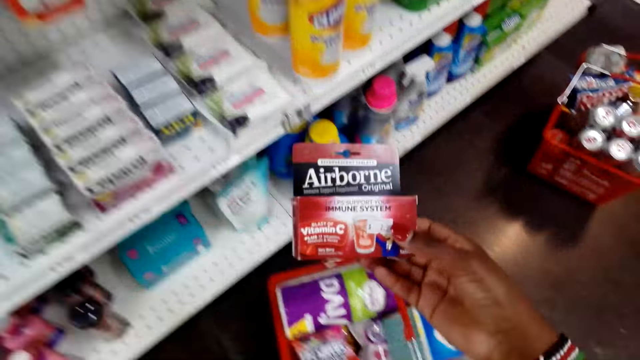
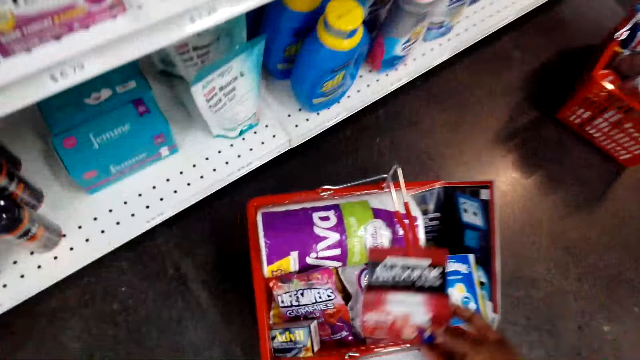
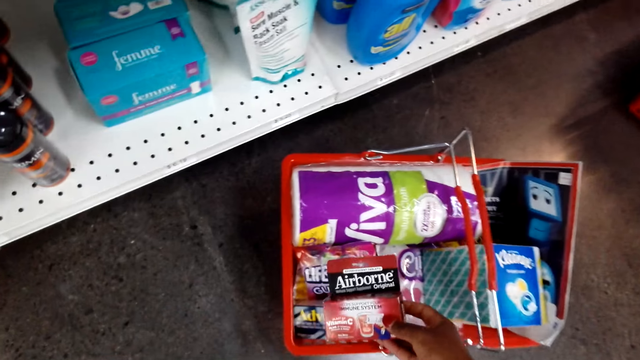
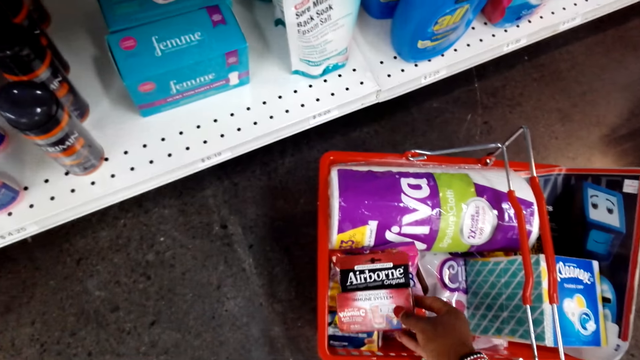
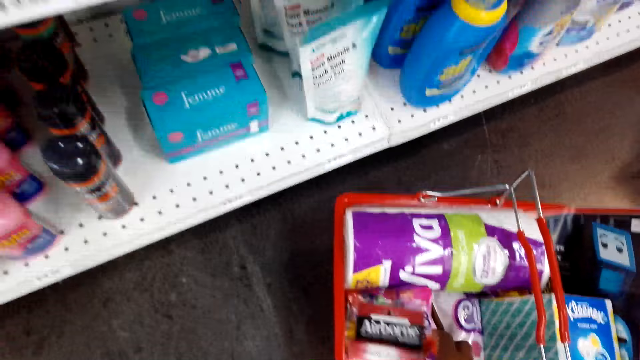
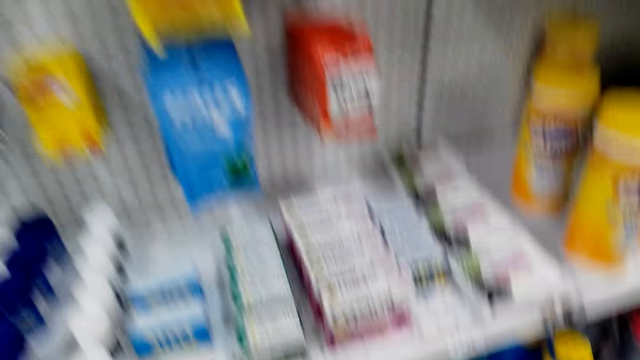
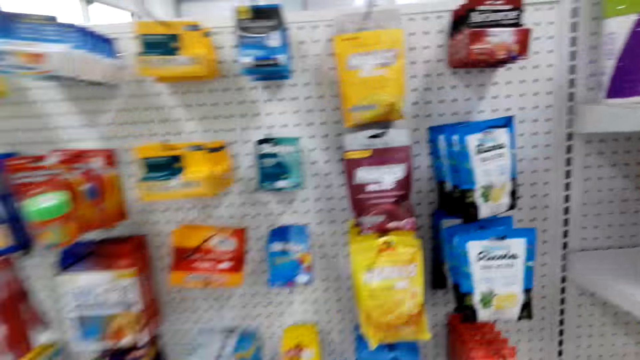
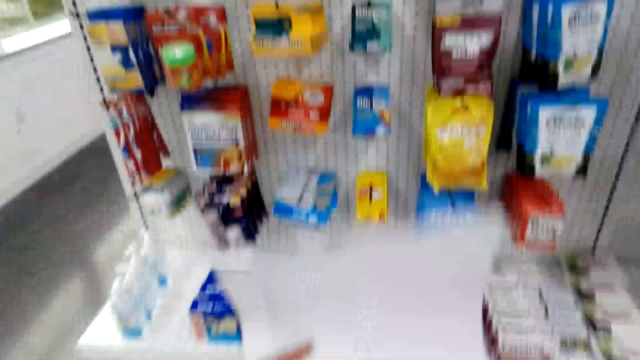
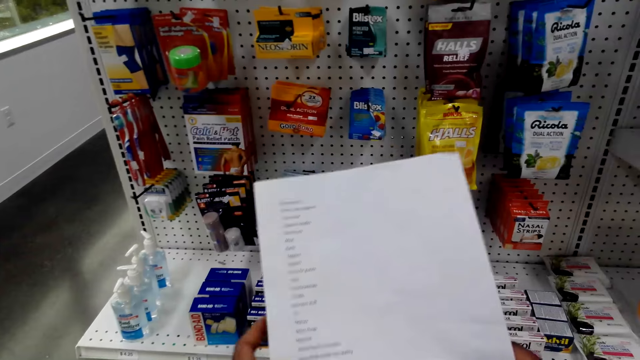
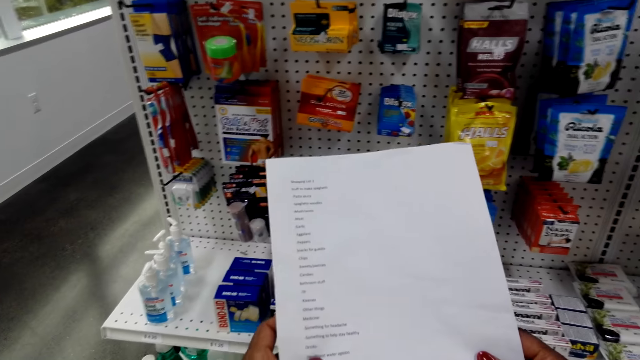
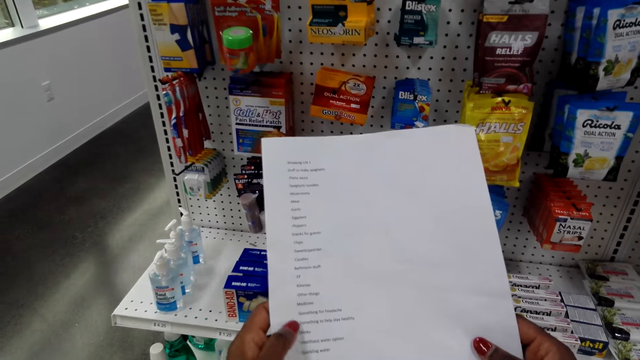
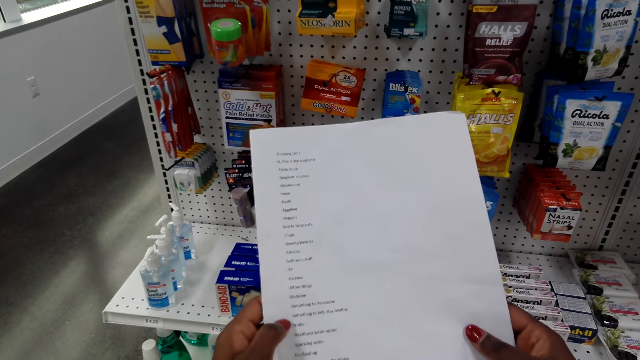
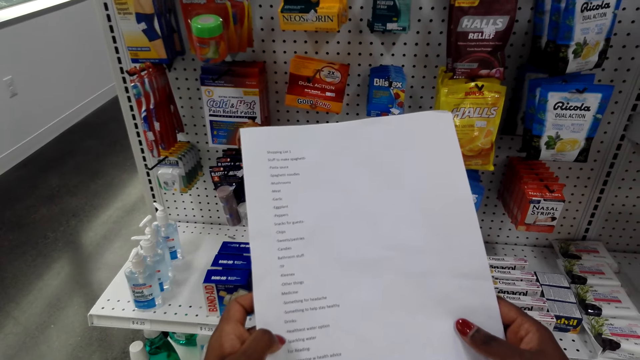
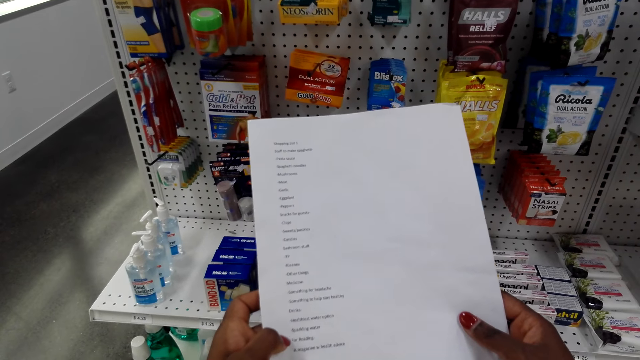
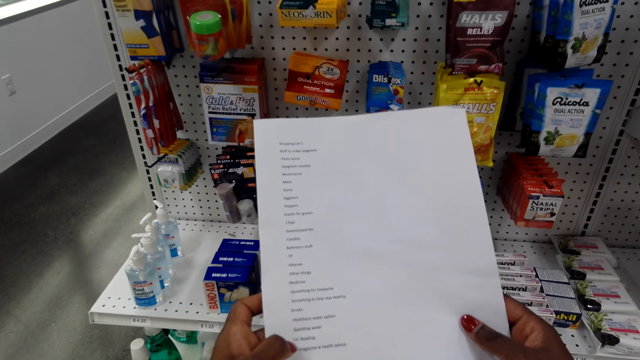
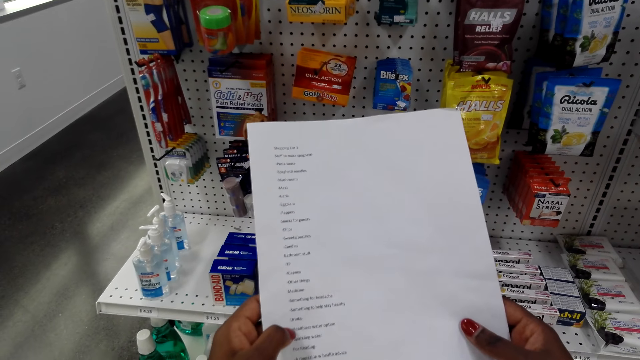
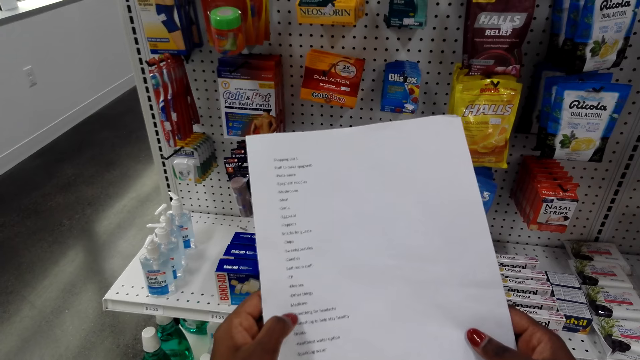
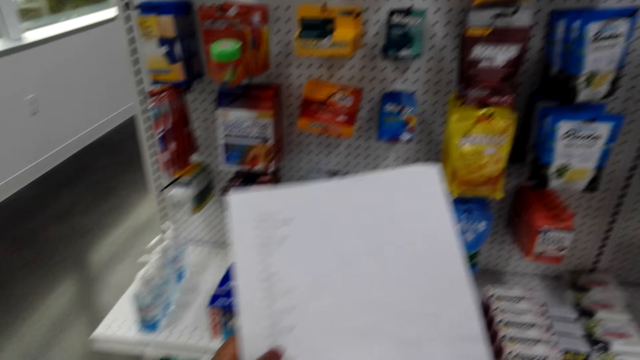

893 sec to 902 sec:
The camera wearer puts the box in the shopping basket. They look around. They look at the shopping list.

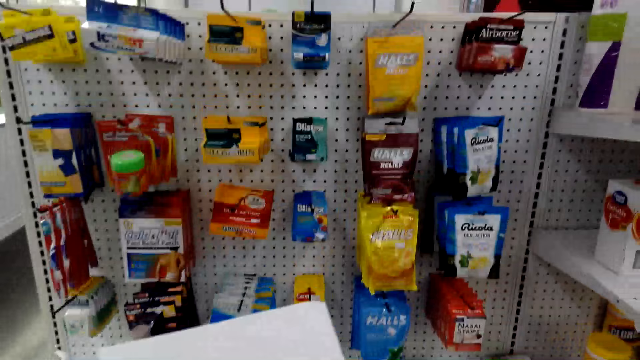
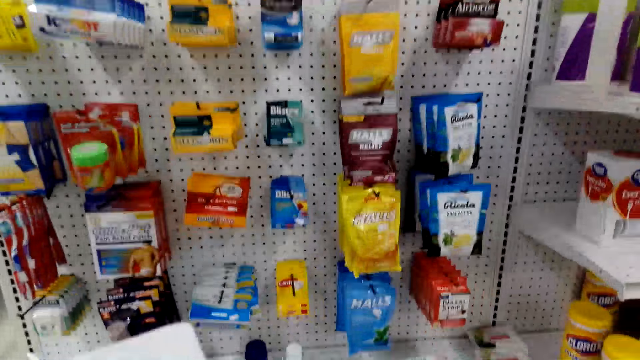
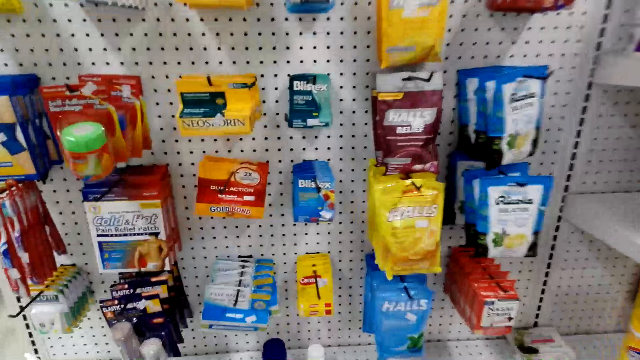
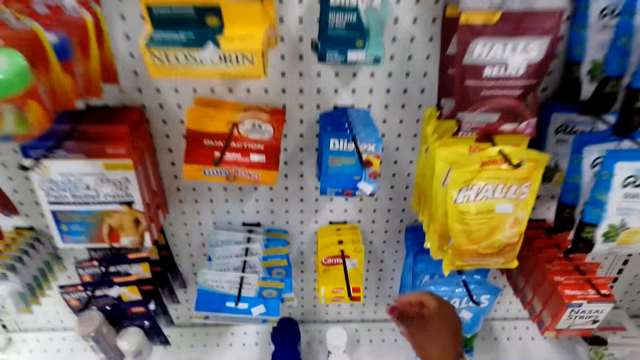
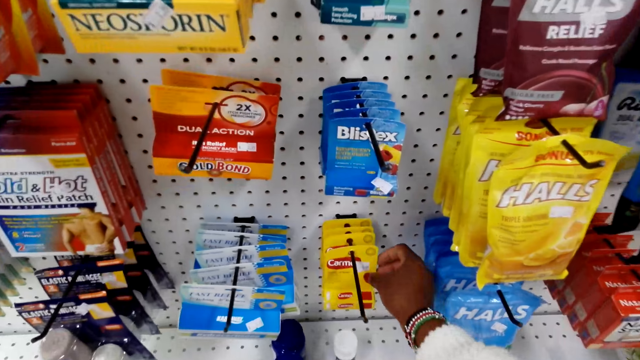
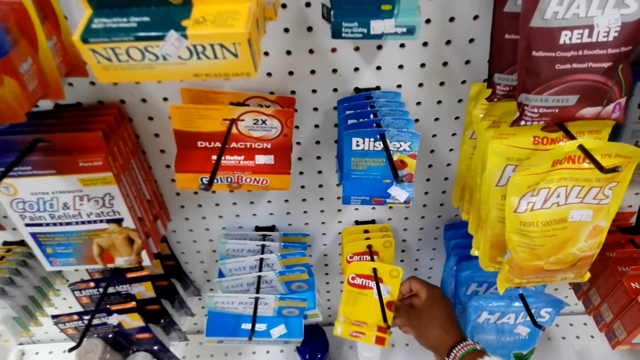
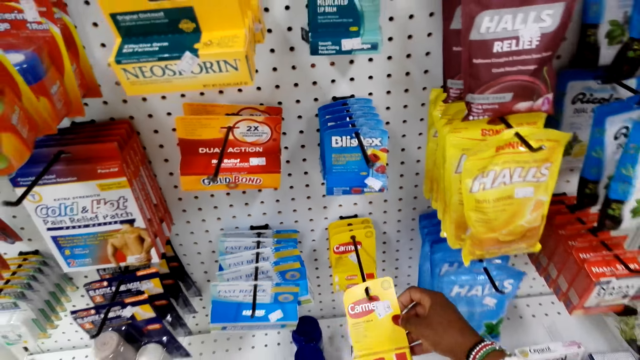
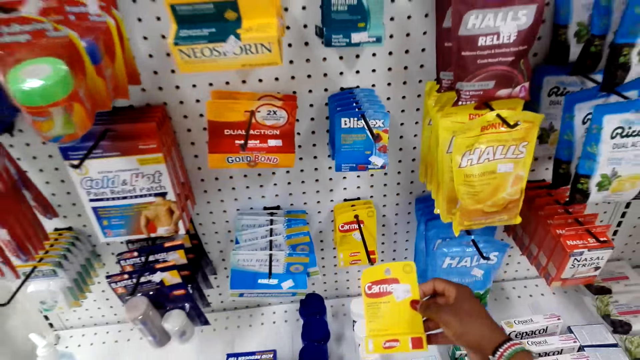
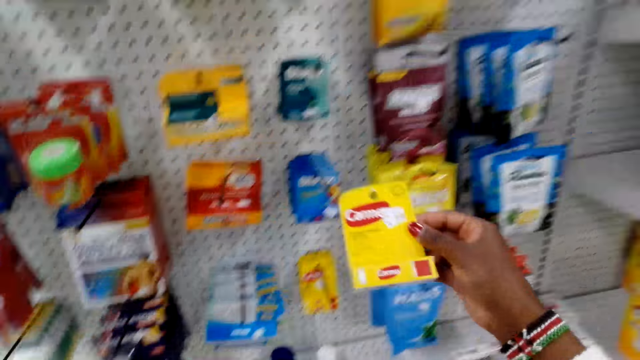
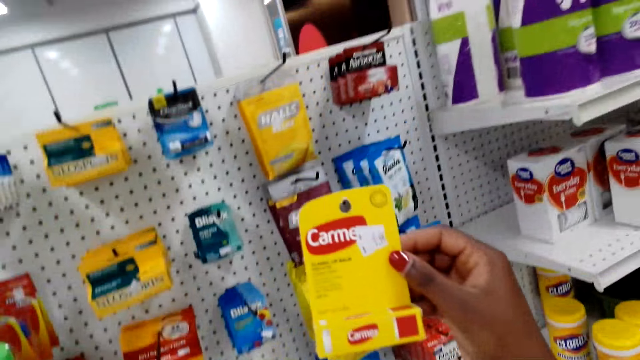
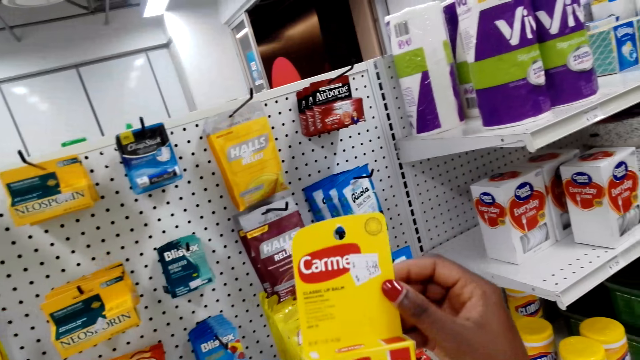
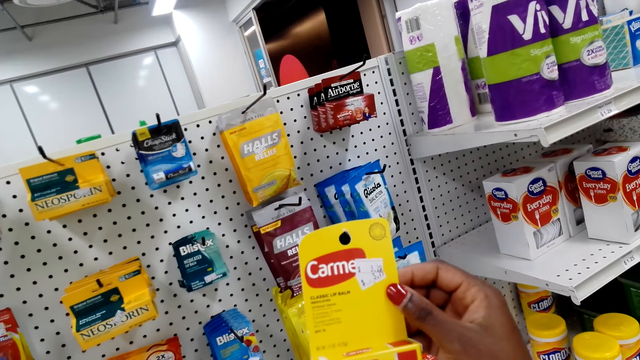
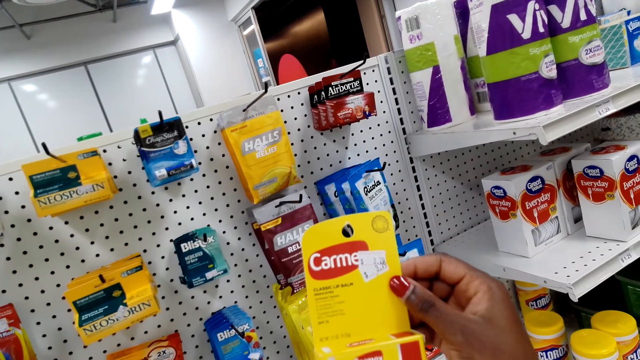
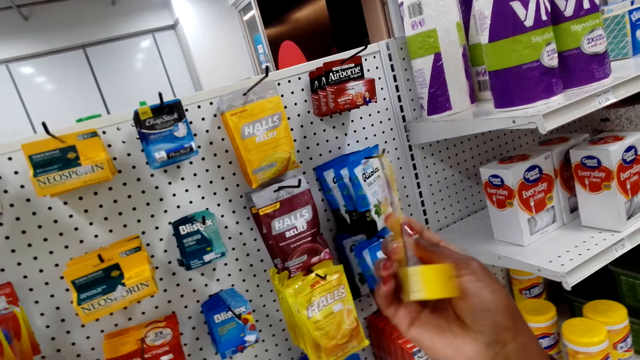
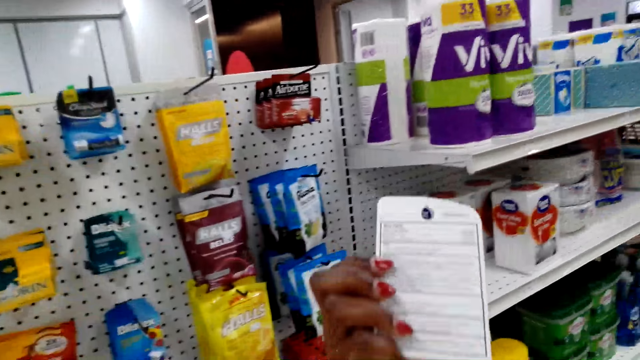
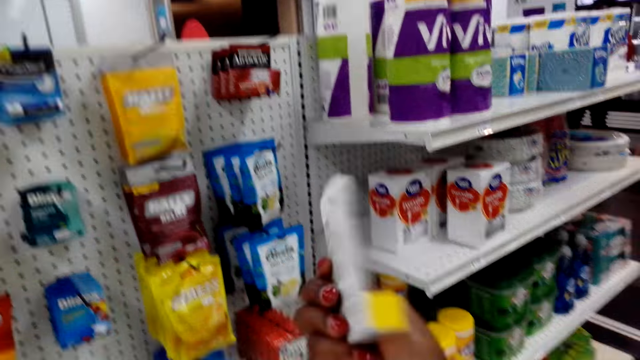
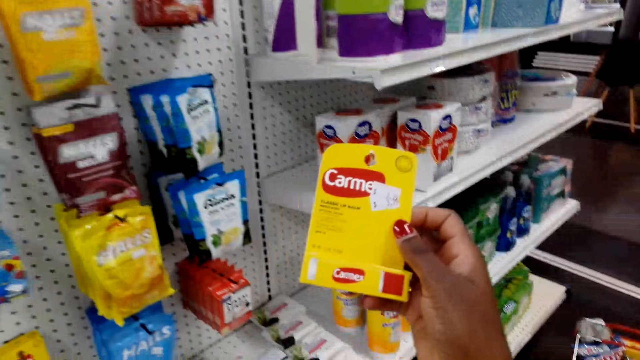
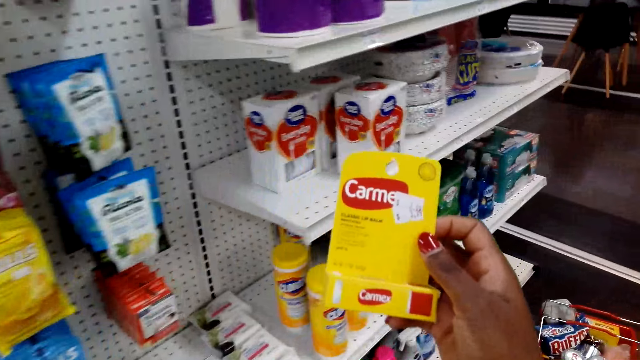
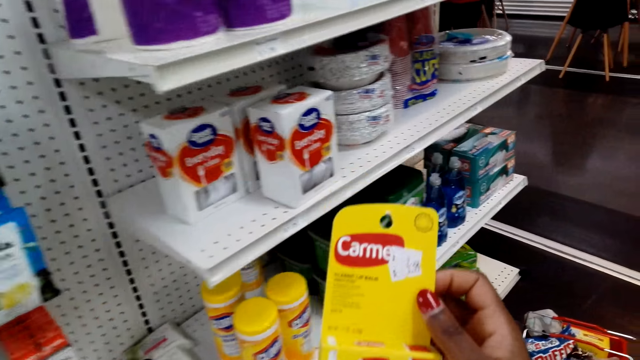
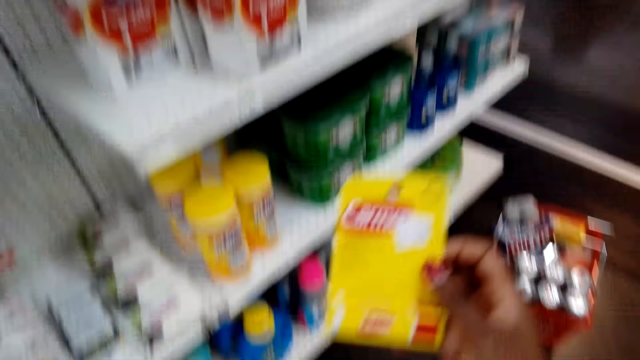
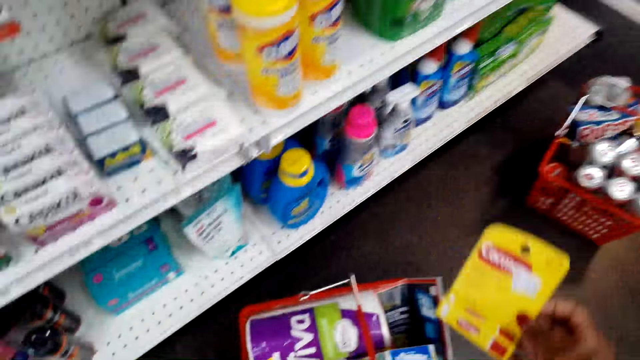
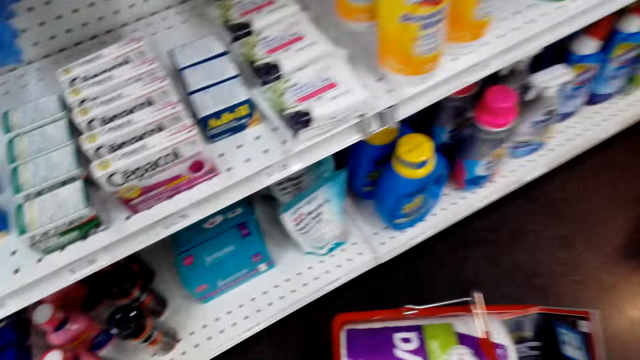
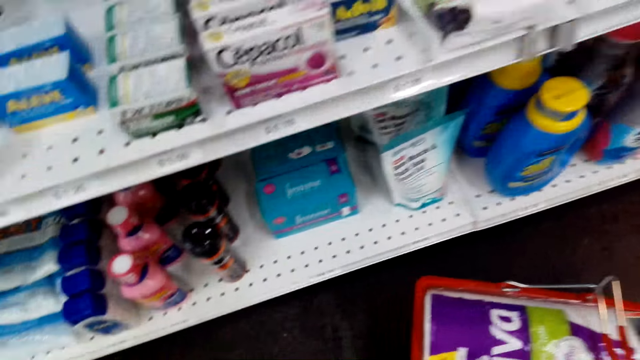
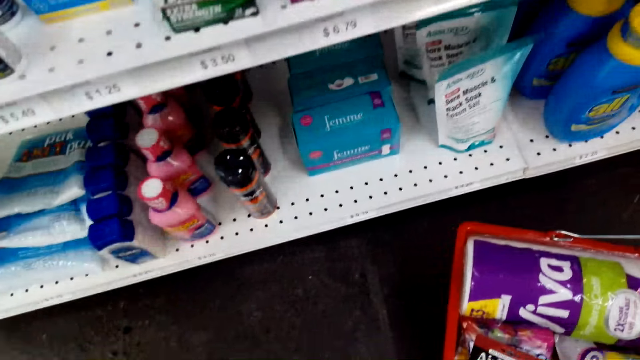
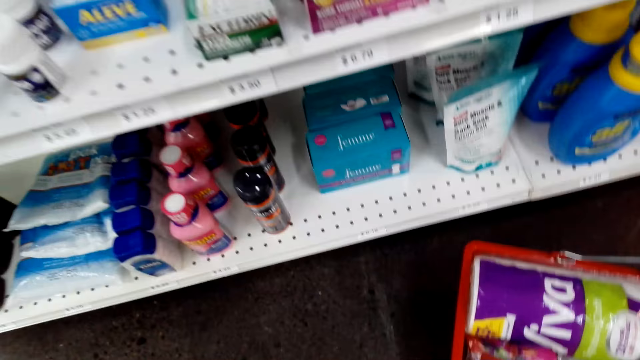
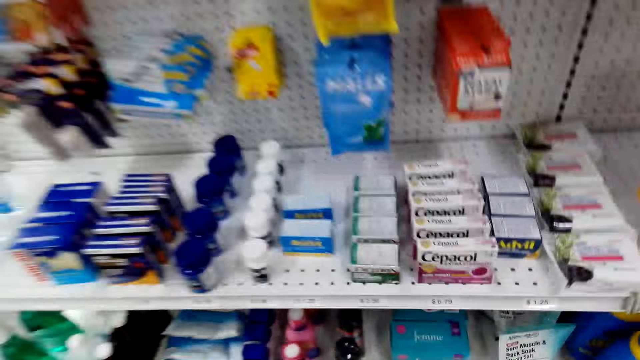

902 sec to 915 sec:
The camera wearer looks at the items on the shelf. They pick the box. They look at the box. They turn the box. They turn the box again. They put the box in the shopping basket.
